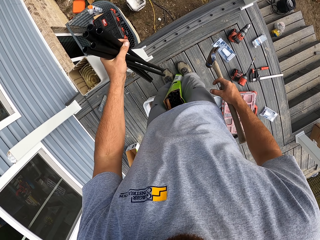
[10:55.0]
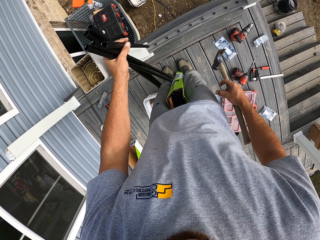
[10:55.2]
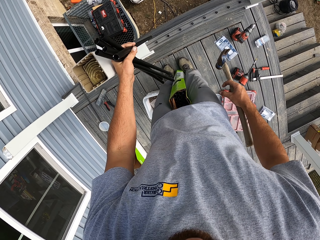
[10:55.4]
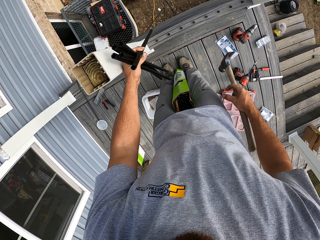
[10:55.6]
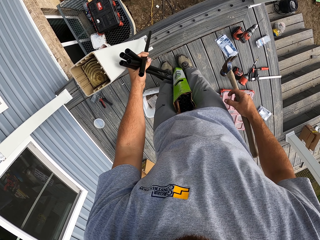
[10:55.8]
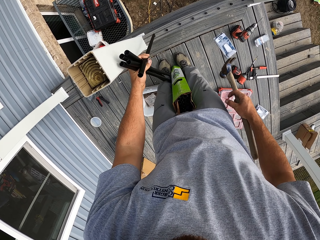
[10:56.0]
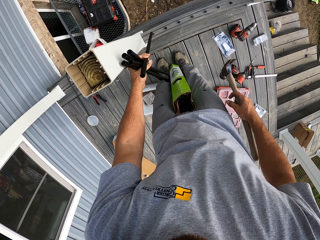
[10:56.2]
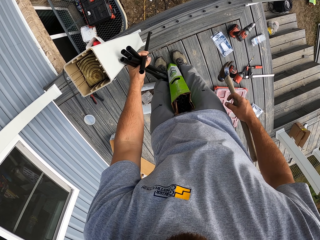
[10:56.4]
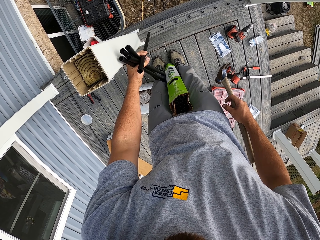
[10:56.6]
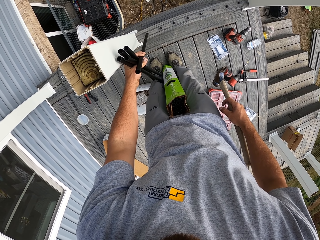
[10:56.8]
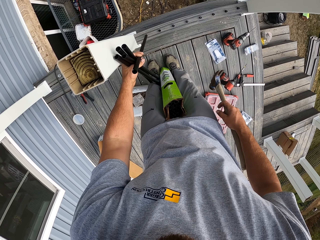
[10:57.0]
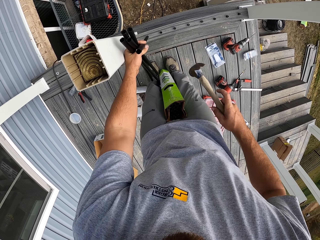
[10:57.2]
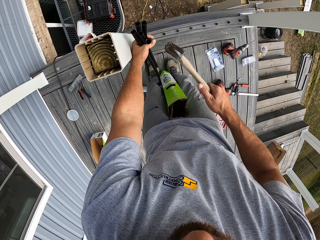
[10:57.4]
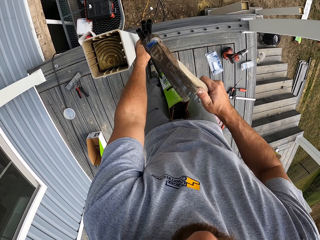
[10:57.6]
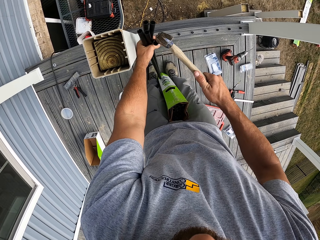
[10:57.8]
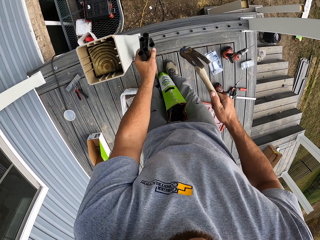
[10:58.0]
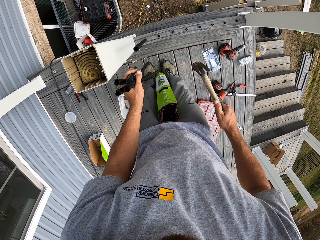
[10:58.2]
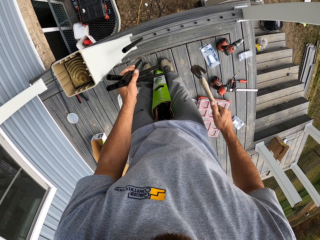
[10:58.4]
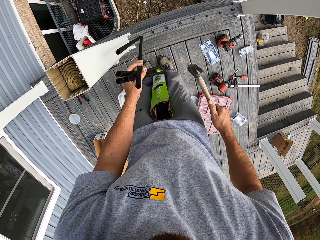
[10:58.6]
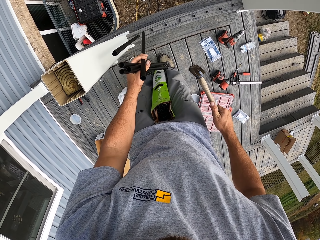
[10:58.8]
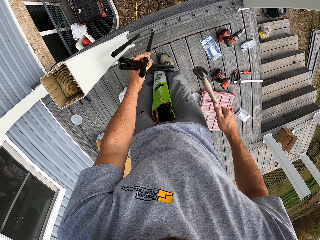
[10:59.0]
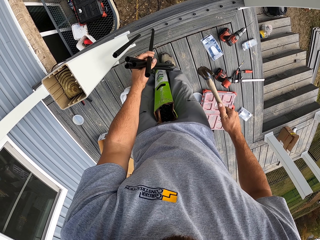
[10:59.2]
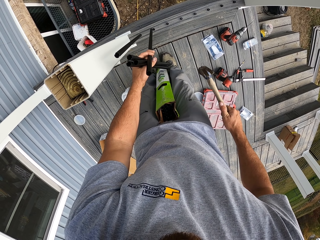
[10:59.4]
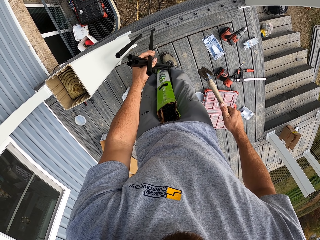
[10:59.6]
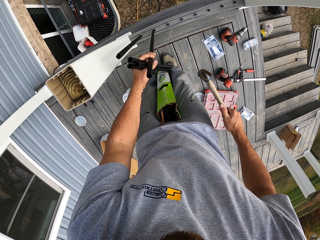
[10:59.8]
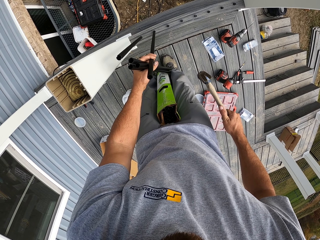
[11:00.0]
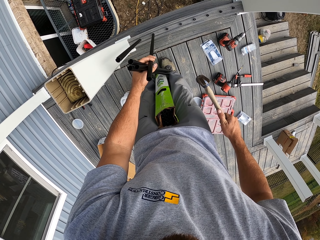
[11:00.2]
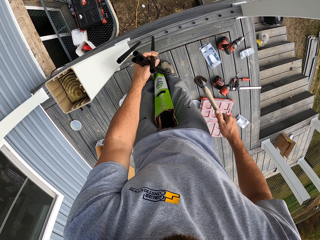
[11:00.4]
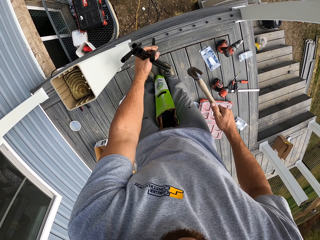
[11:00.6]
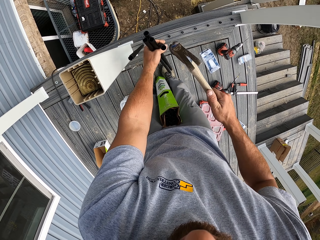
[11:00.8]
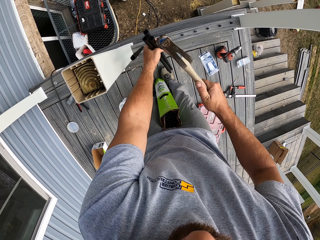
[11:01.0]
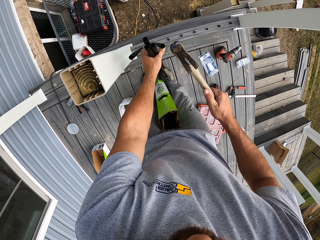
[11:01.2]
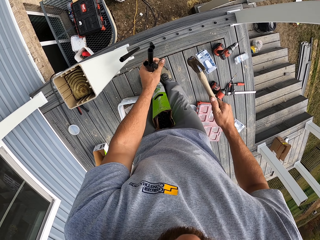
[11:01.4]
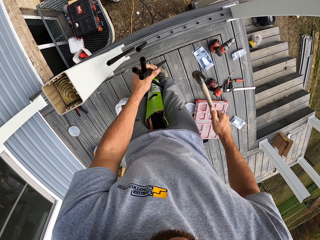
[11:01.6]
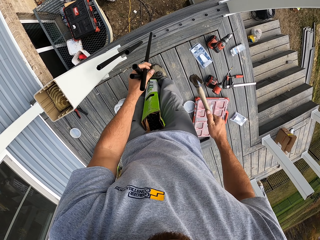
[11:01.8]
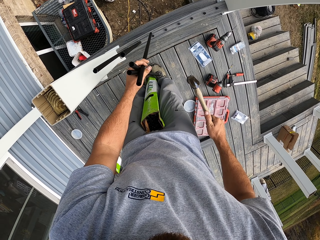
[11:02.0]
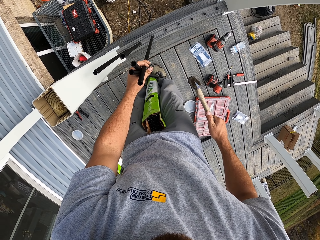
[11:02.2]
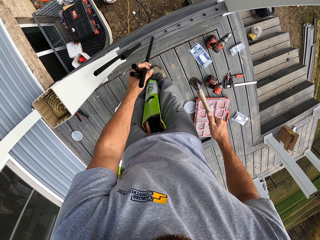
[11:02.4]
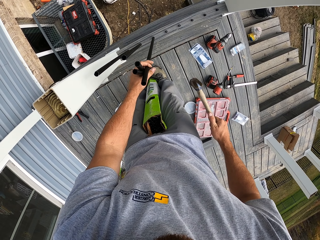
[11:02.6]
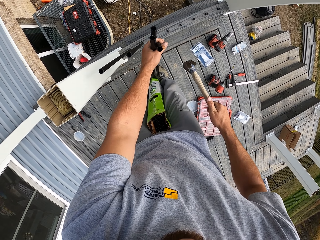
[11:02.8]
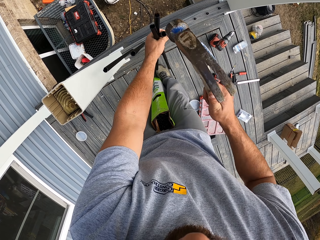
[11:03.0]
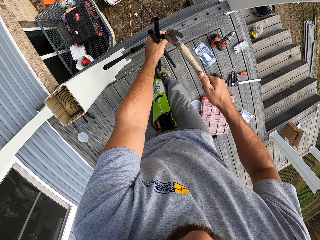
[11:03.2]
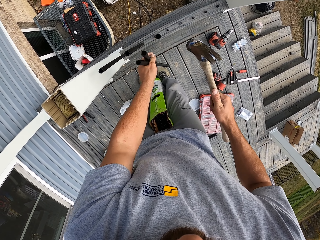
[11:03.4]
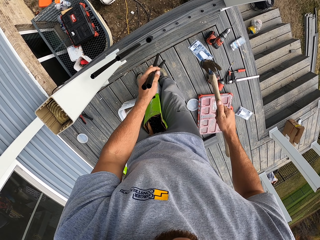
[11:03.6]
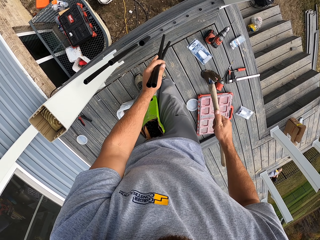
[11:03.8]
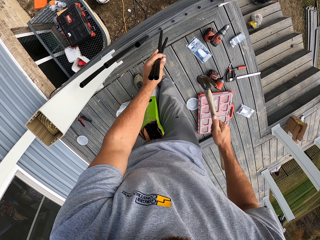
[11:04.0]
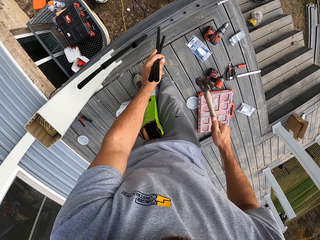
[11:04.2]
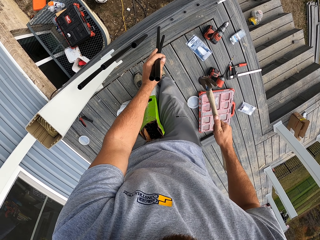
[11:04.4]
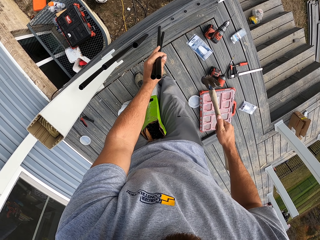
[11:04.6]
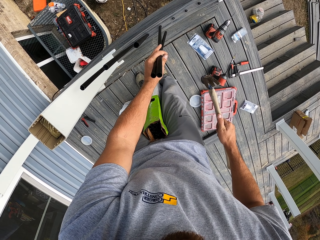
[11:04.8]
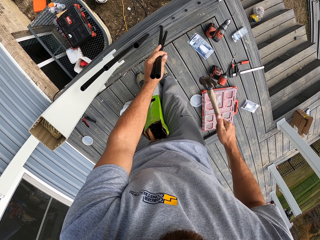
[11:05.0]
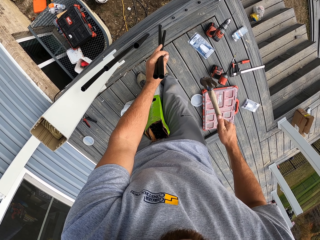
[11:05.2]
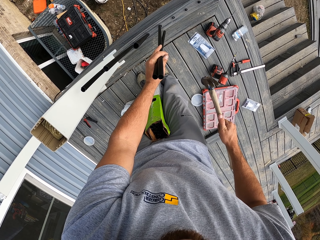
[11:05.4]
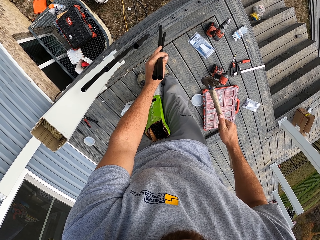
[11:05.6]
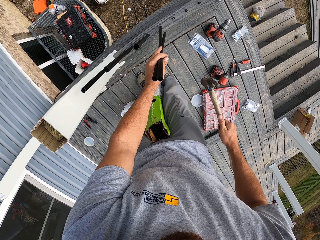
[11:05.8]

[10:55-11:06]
The camera wearer fixes the pipes on the wood with a hammer. They put something in the hole in the wood. They hit something with the hammer. They put something in the hole in the wood. They hit something with the hammer. They put something in the hole in the wood. They hit something with the hammer. They put something in the hole in the wood.

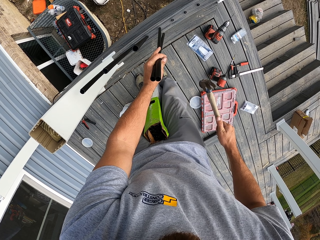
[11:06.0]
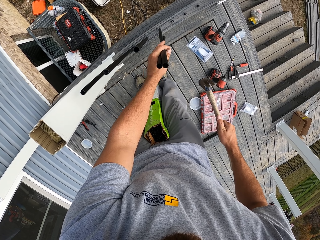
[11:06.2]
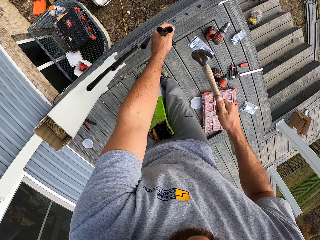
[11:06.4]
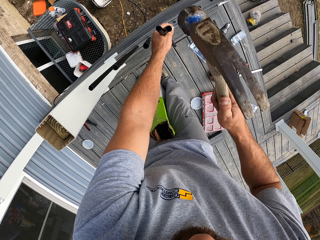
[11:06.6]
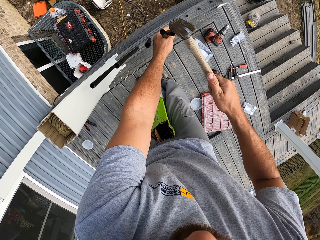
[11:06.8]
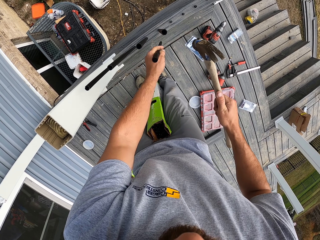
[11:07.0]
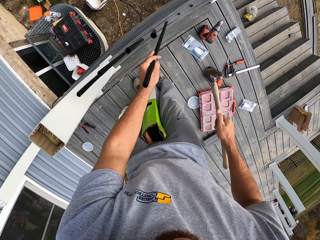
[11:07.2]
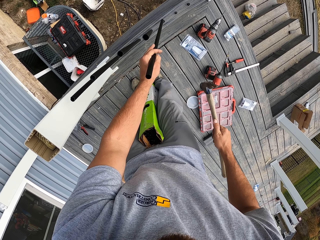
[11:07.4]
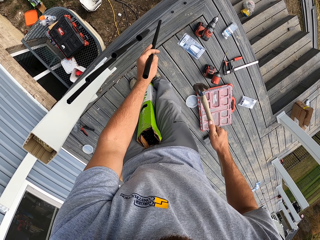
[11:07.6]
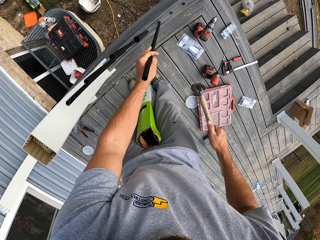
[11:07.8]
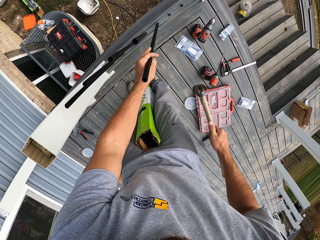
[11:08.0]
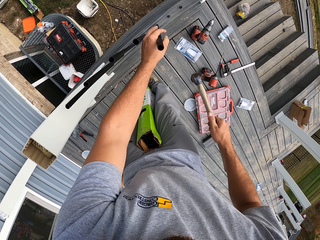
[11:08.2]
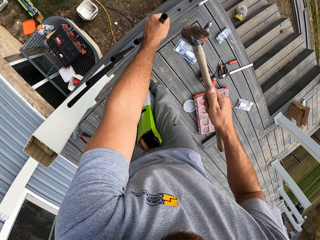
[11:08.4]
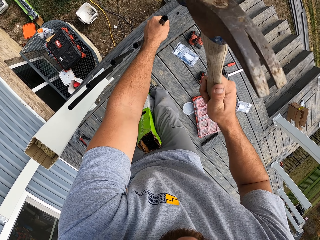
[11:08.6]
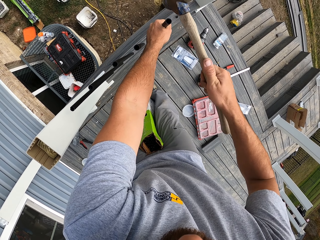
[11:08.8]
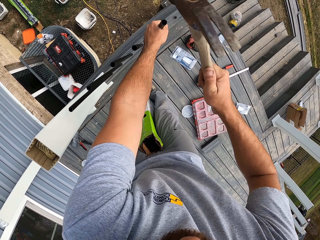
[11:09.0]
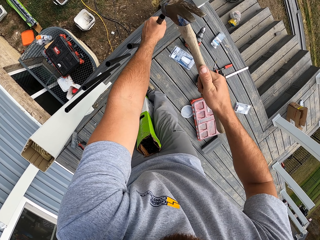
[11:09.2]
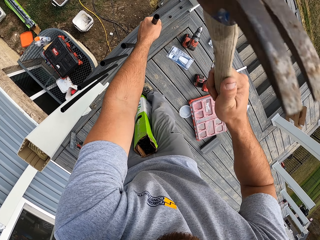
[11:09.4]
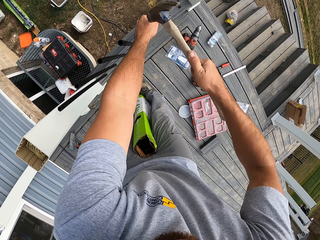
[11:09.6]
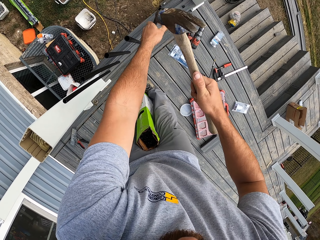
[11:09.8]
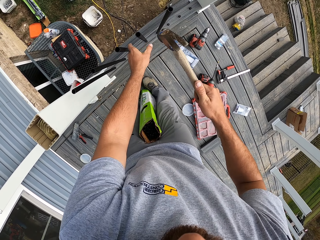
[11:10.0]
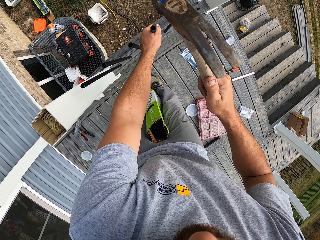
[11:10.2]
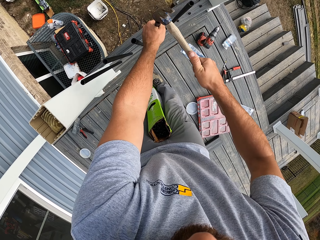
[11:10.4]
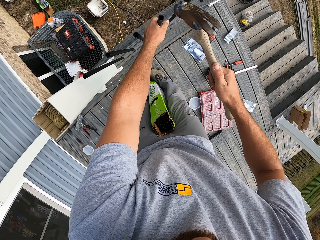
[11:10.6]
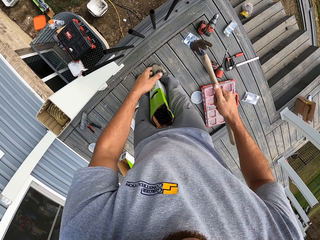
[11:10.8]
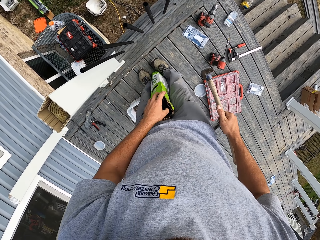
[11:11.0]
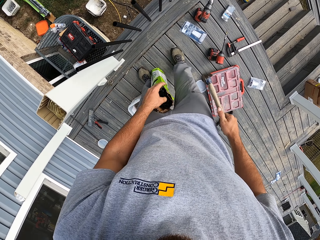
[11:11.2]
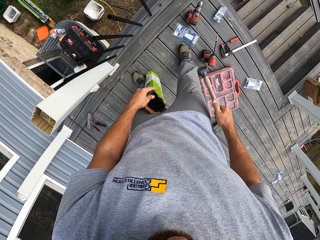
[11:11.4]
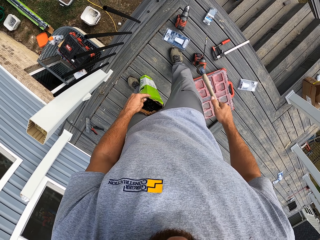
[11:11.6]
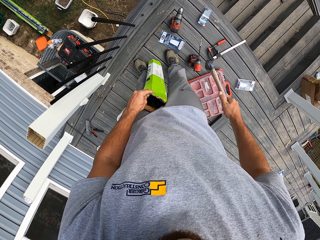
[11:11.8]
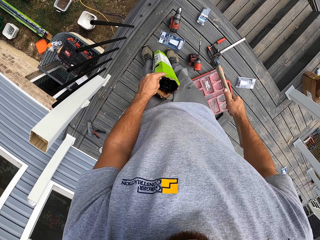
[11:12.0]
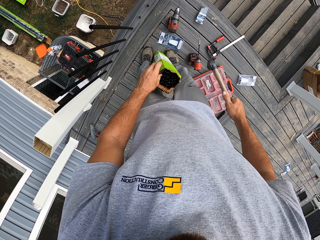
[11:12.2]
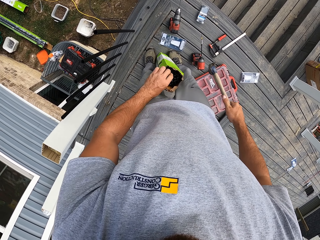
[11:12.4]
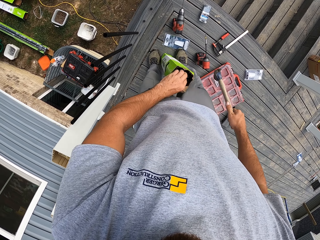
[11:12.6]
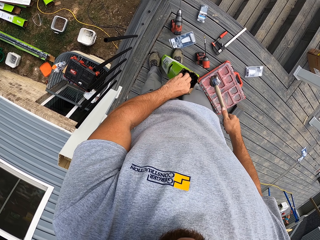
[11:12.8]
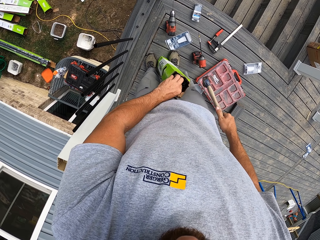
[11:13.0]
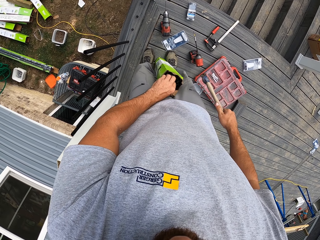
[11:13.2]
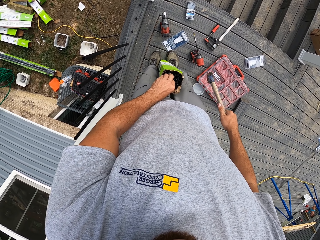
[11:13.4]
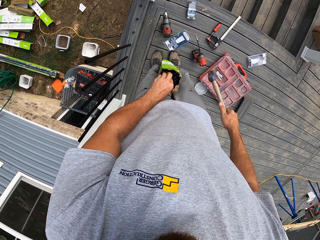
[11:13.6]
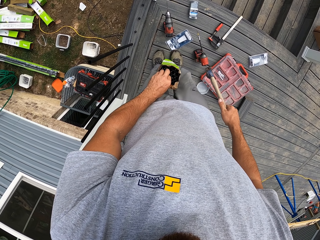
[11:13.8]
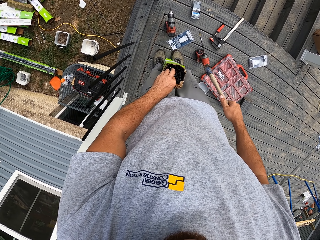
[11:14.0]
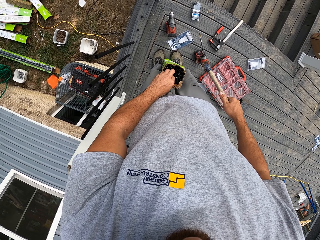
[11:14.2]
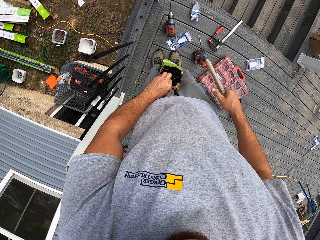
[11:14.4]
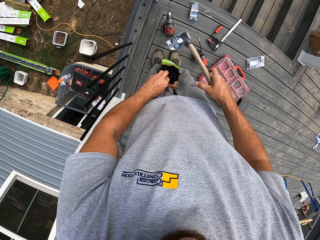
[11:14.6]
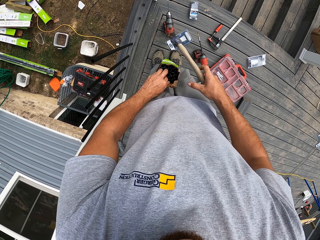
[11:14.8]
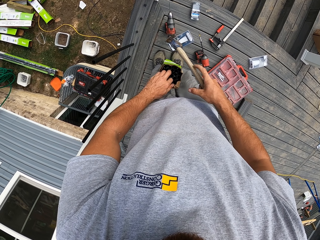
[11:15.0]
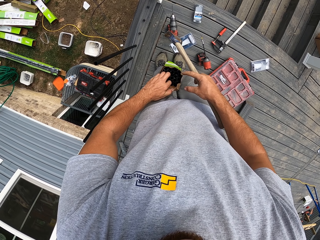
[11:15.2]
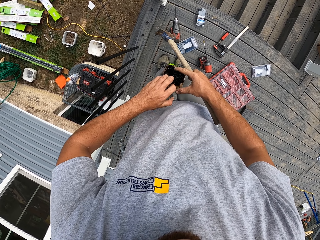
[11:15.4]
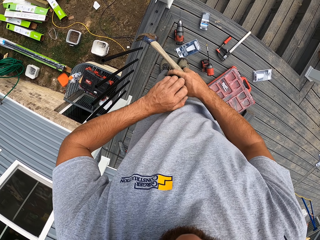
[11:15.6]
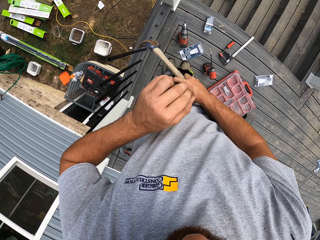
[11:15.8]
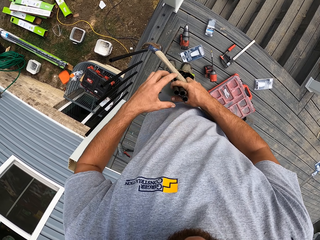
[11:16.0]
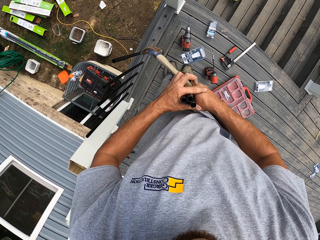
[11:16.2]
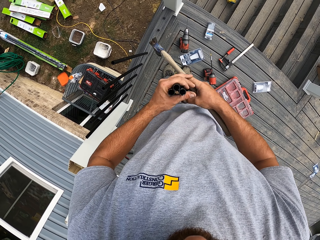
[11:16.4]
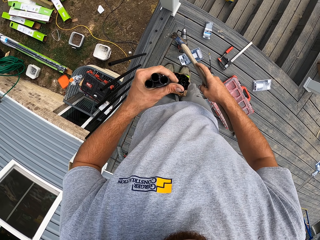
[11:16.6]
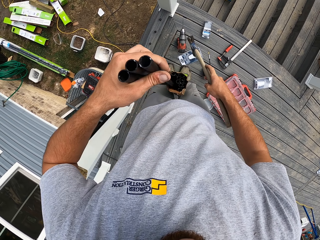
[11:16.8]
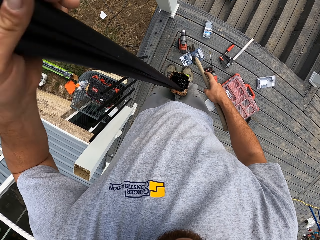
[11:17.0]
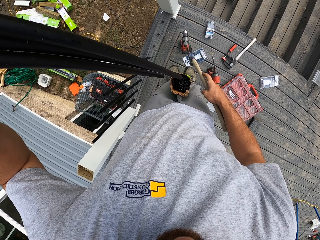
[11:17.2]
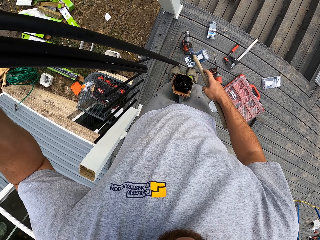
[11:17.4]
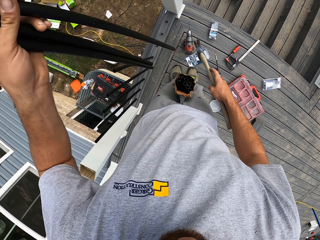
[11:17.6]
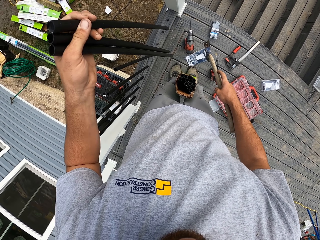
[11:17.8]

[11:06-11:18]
The camera wearer hits something with a hammer. They put something in the hole in the wood. They hit something with the hammer. They remove something from the box.
